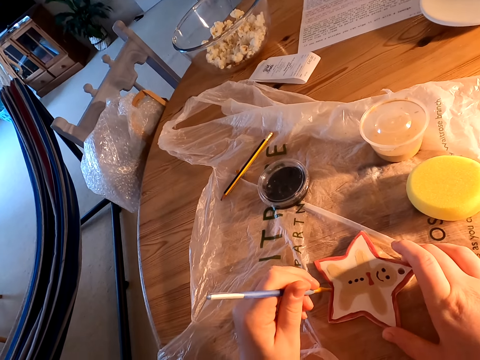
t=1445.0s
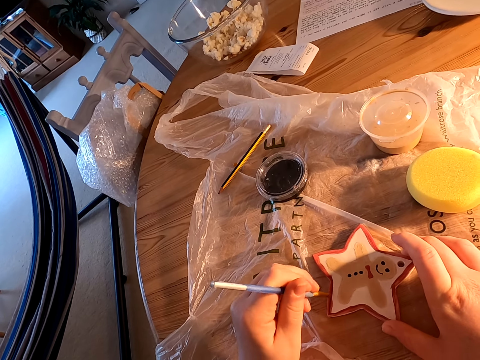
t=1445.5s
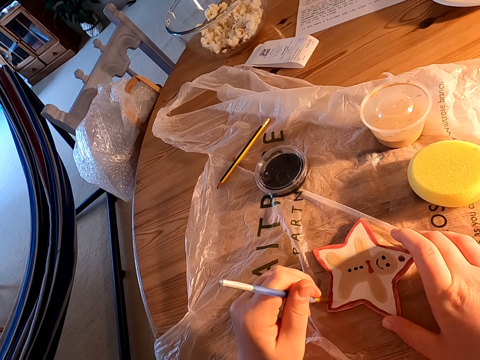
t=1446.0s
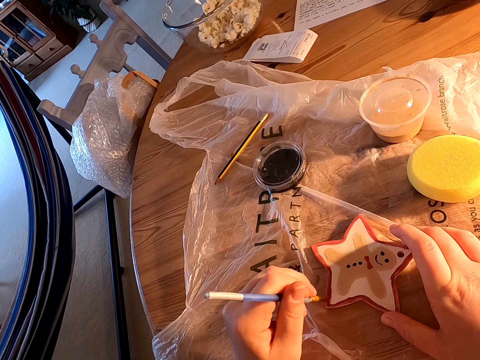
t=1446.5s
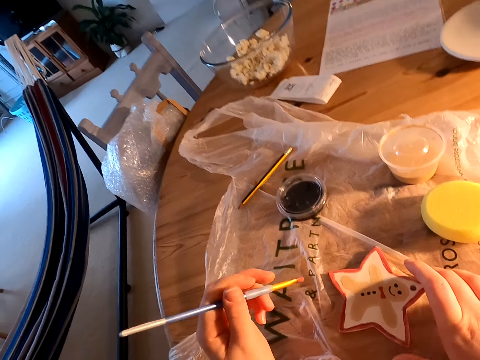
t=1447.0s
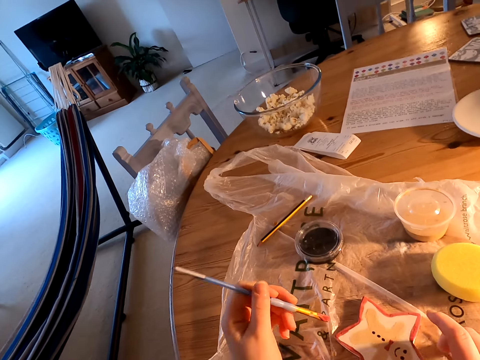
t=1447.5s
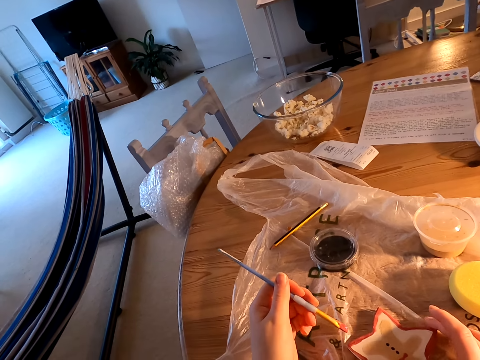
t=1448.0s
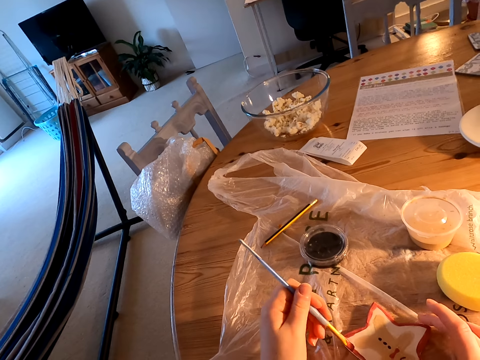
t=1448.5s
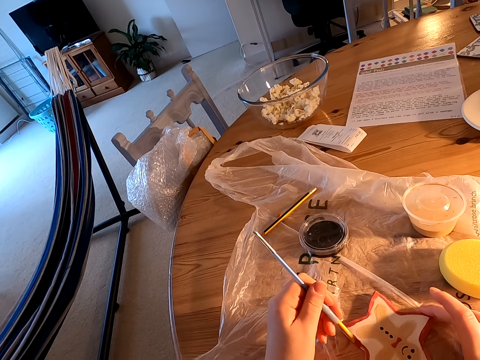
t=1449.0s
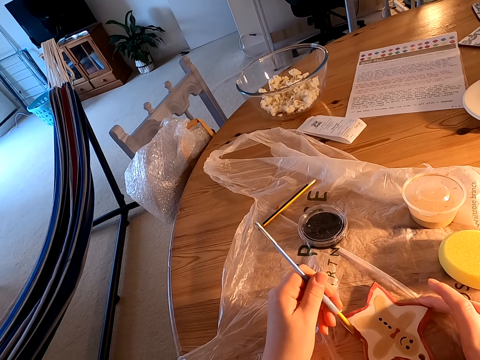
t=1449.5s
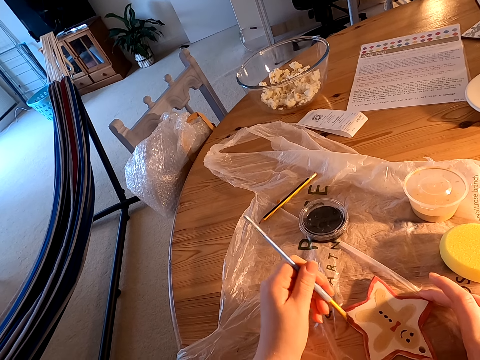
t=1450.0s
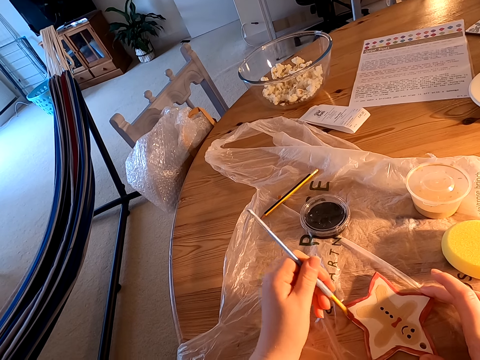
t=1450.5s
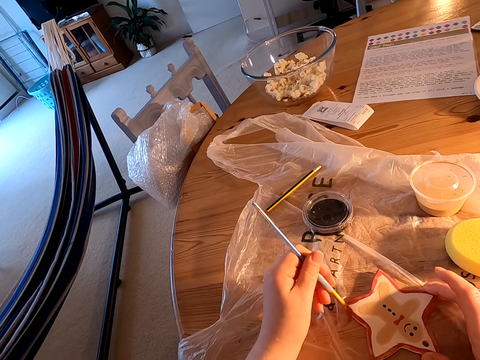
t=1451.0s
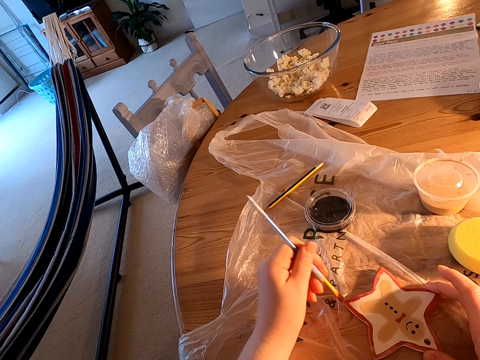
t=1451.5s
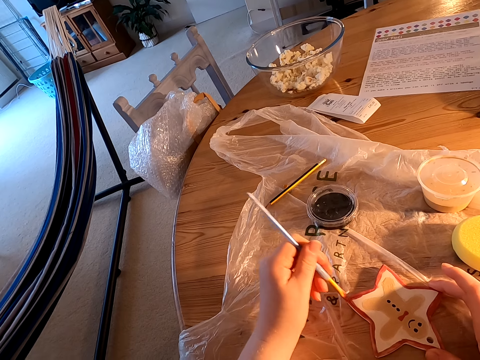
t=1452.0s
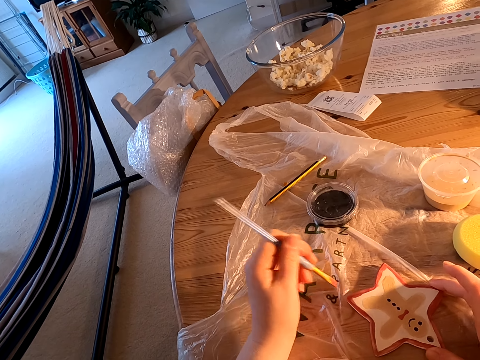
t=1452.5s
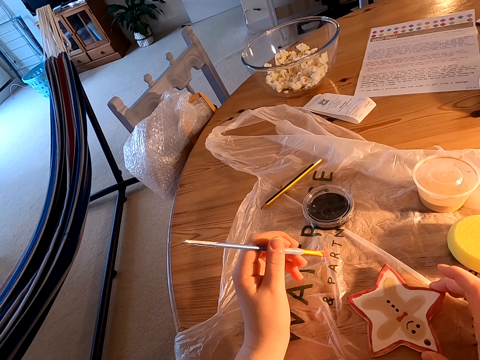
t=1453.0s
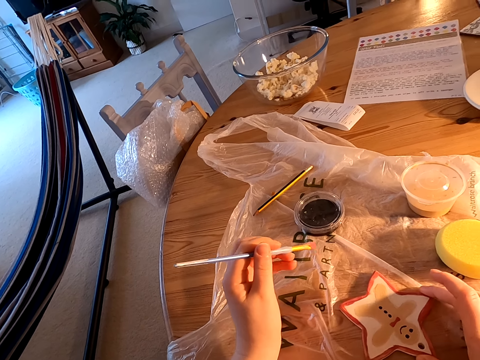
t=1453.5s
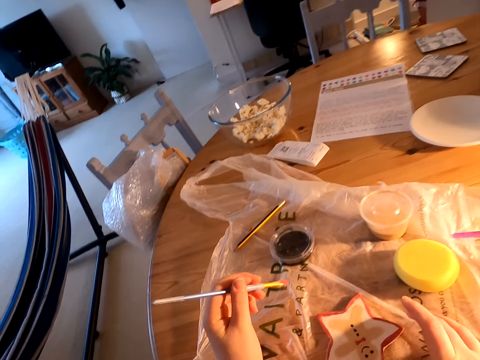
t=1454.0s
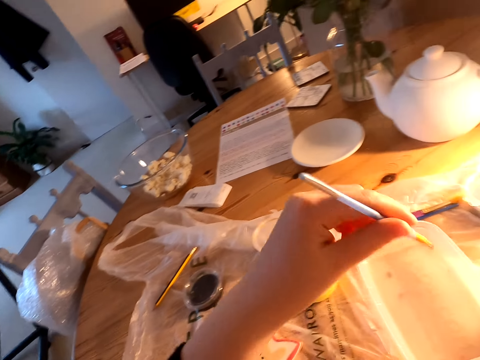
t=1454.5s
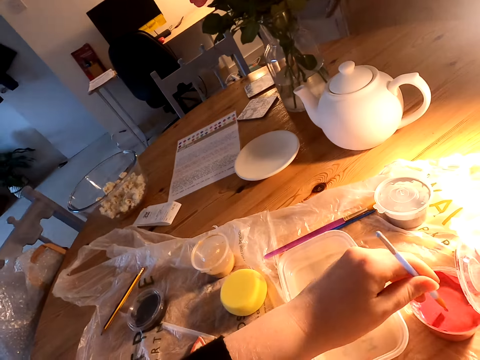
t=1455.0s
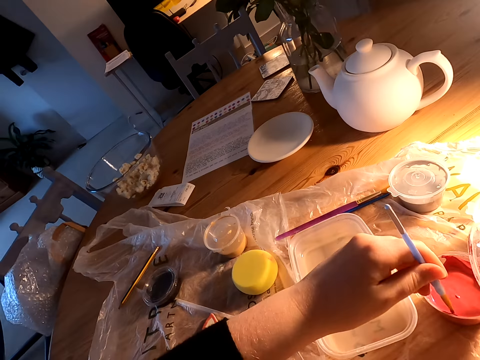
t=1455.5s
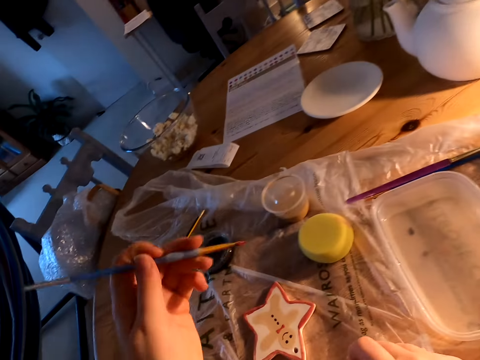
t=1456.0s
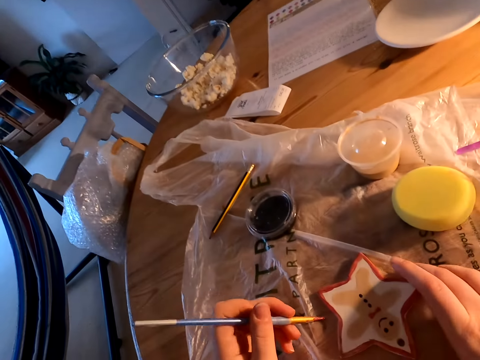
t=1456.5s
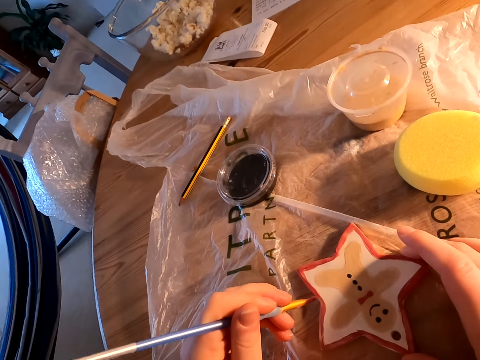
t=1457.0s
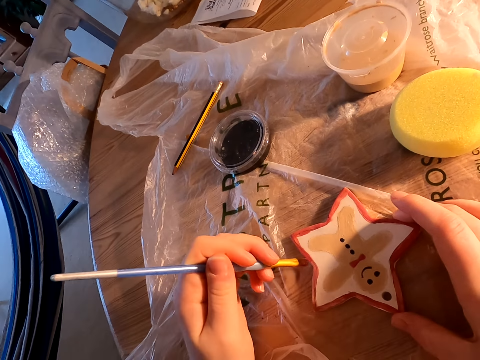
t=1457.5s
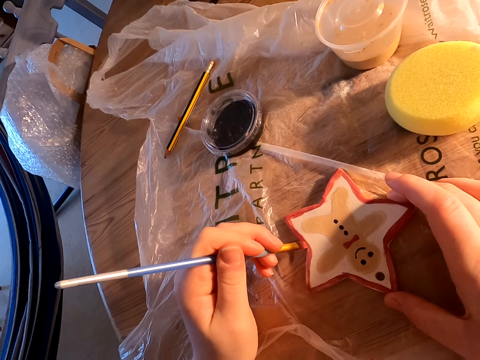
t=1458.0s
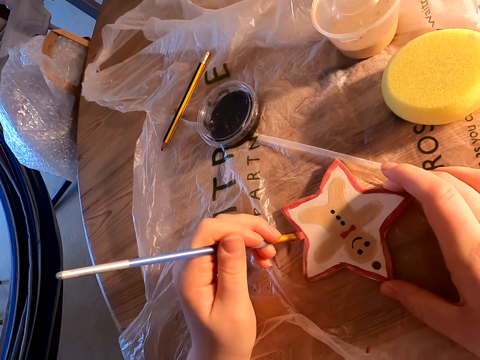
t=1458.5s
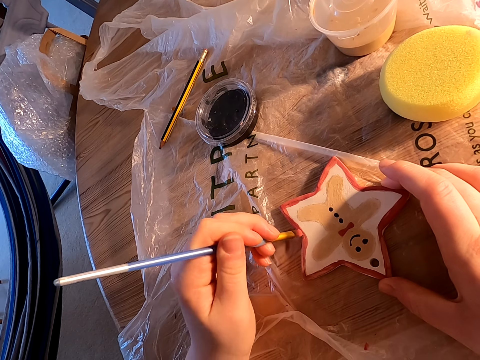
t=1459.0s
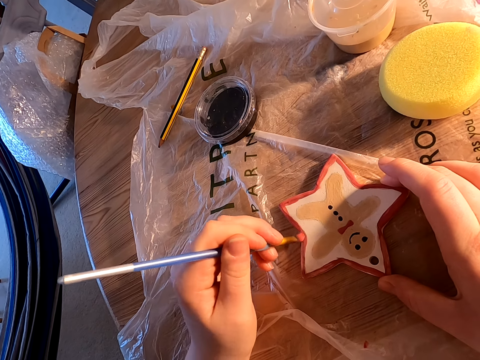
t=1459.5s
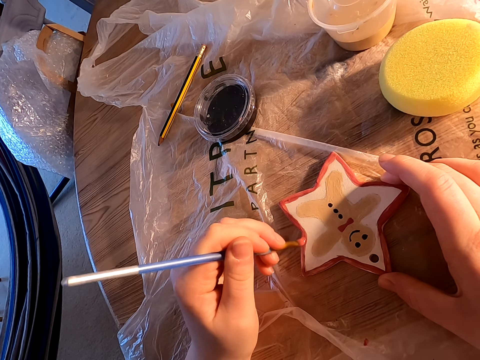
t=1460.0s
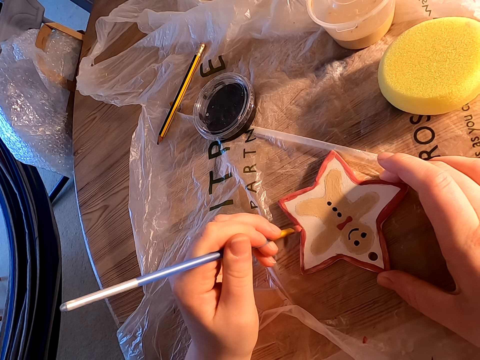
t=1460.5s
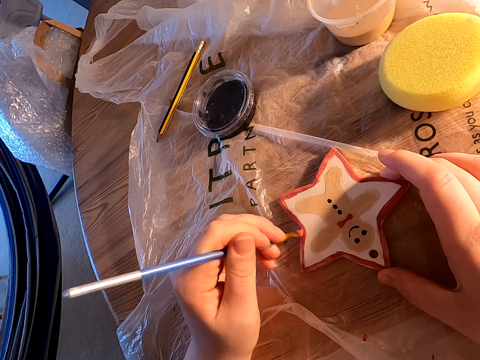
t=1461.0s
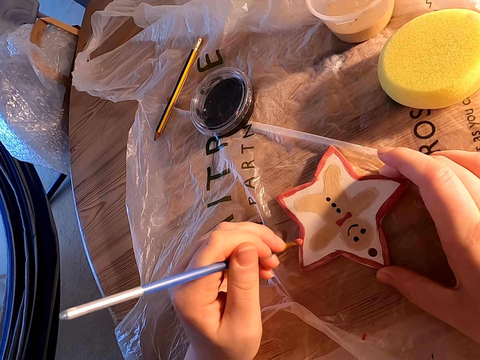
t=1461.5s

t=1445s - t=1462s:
The camera wearer moves something on the table. They paint something on the table with a paint brush. They dip paint in the plastic can on the table. They paint something on the table with the paint brush.

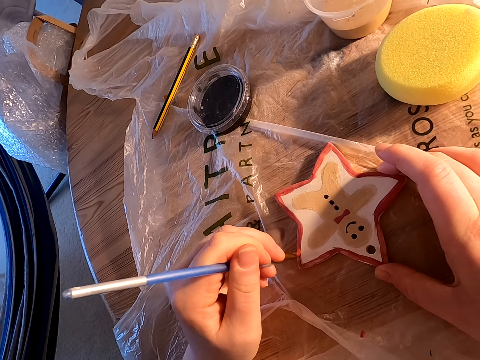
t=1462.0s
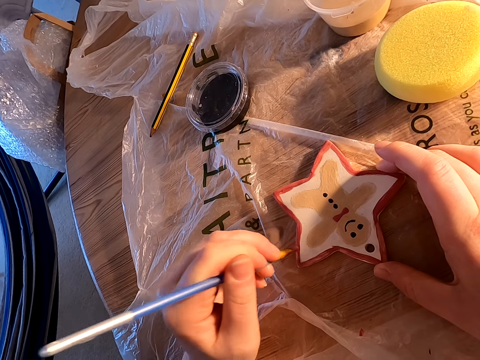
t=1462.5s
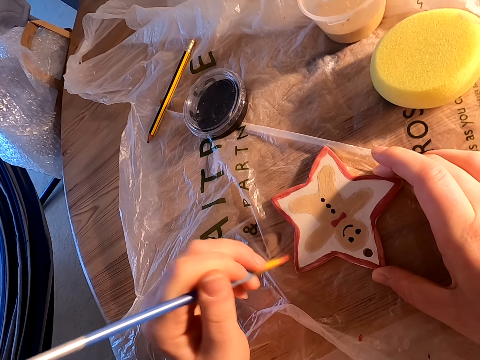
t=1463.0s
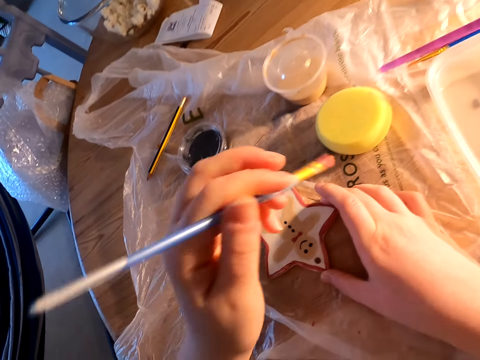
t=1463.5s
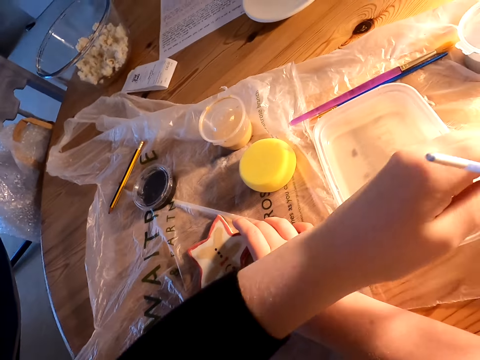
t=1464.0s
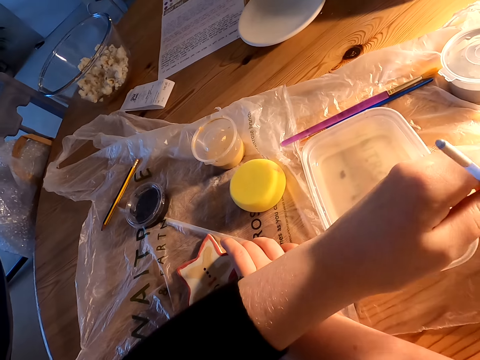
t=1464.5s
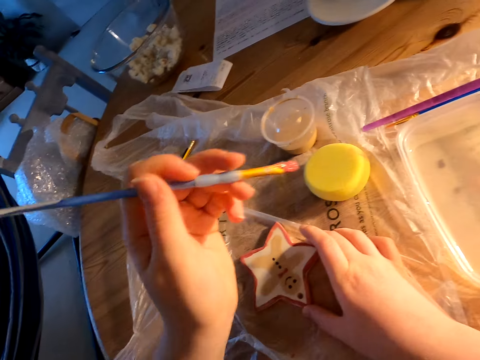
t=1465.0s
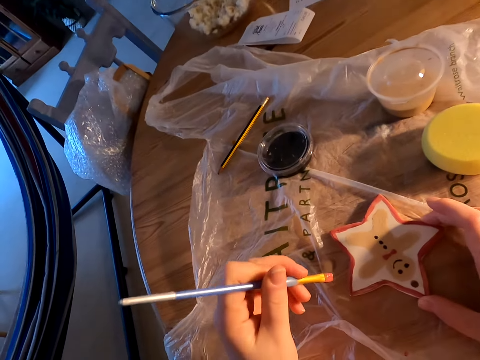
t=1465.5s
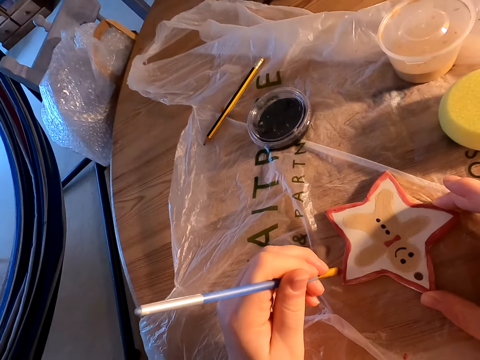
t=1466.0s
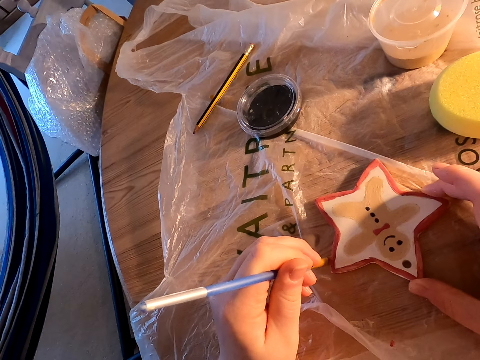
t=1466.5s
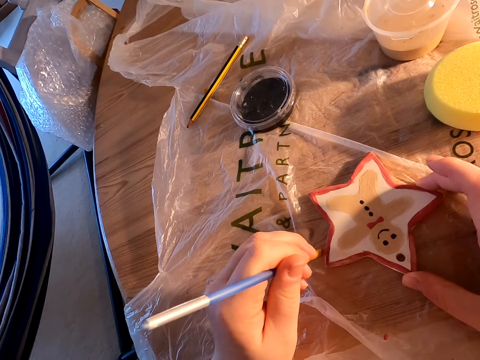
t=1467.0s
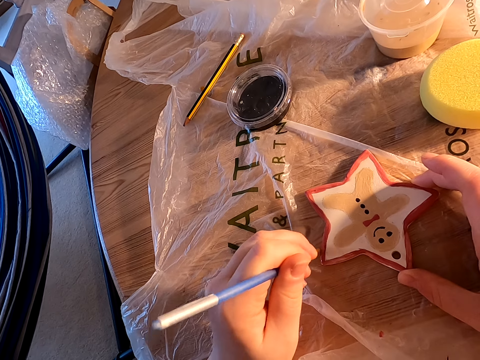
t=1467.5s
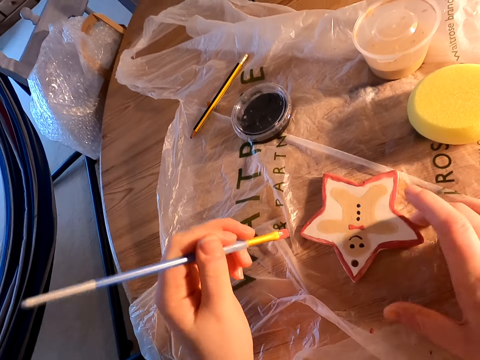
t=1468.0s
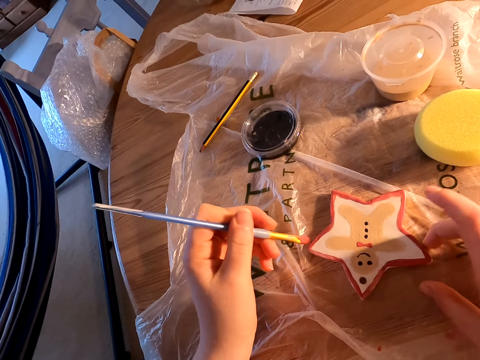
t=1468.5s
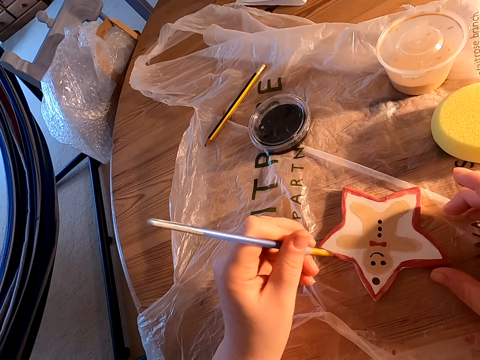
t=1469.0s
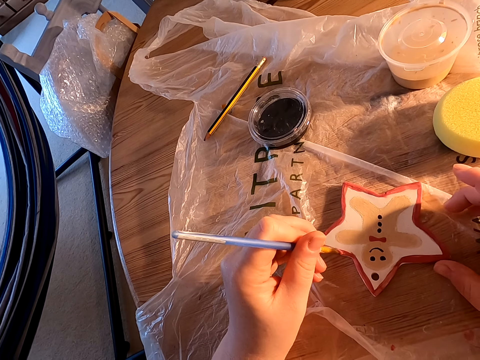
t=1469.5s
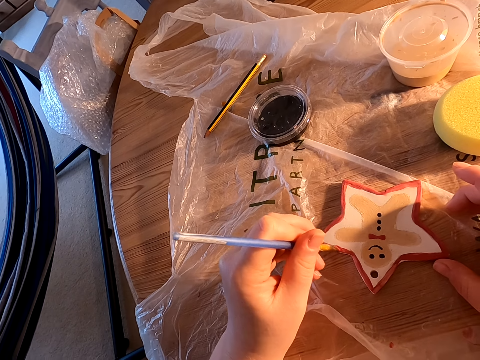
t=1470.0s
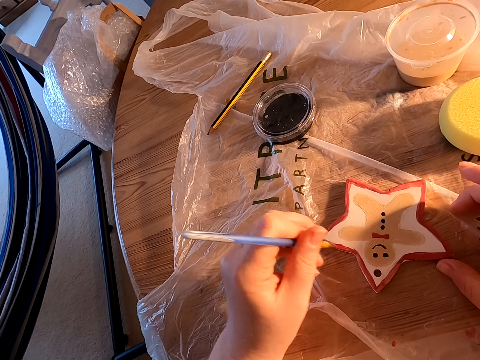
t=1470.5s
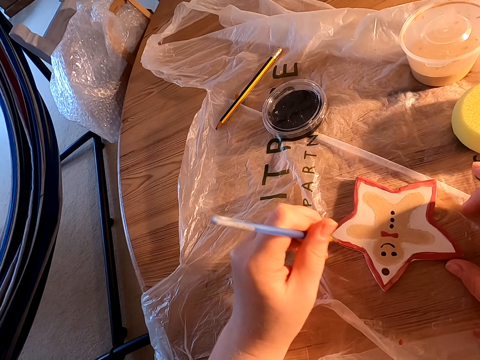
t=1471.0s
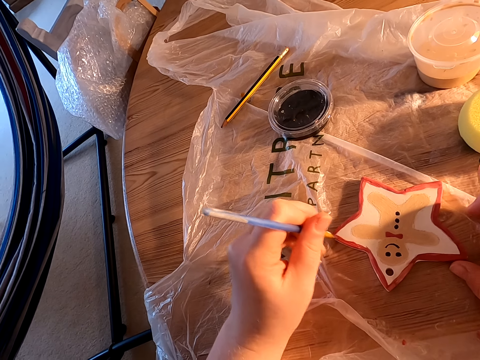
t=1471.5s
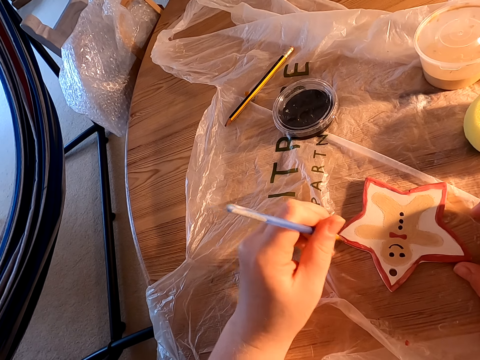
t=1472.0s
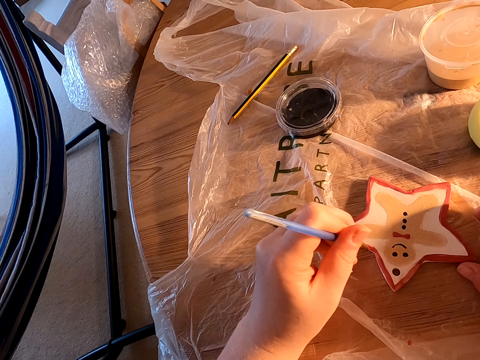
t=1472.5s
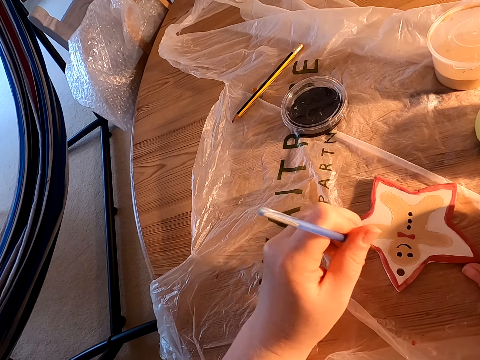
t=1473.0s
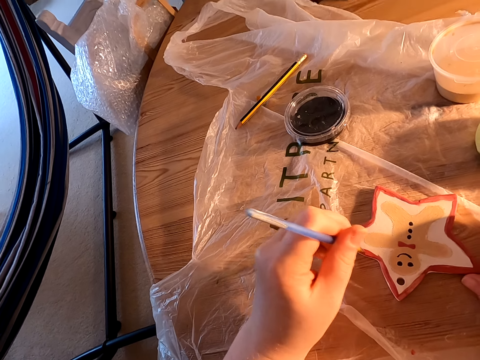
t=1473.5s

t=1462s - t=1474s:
The camera wearer dips paint in the plastic can on the table. They paint something on the table with a paint brush.
